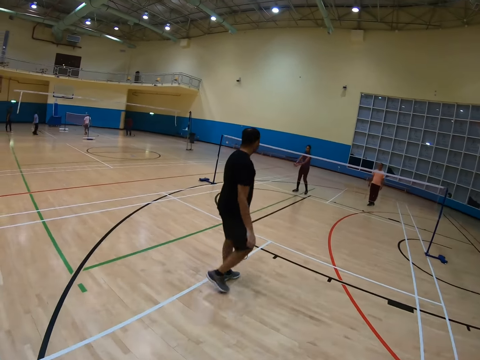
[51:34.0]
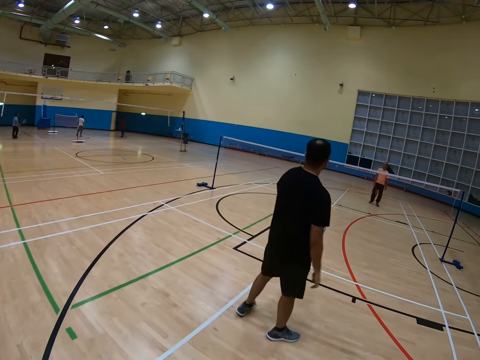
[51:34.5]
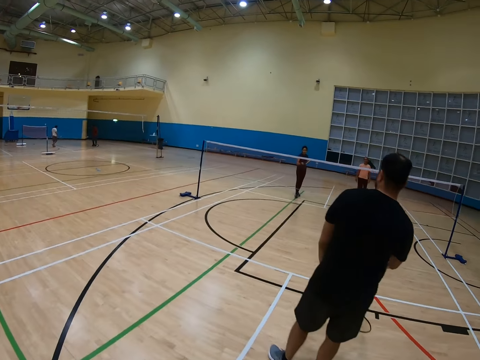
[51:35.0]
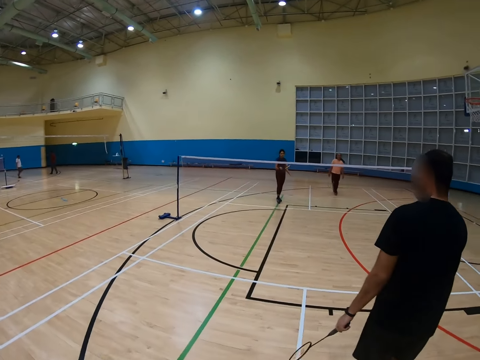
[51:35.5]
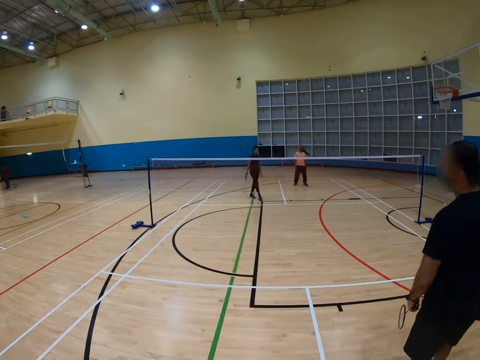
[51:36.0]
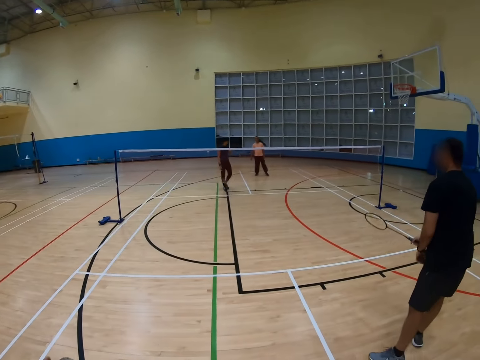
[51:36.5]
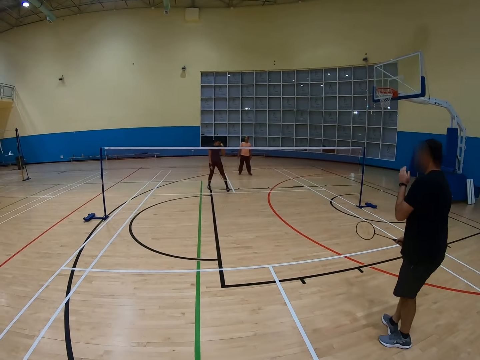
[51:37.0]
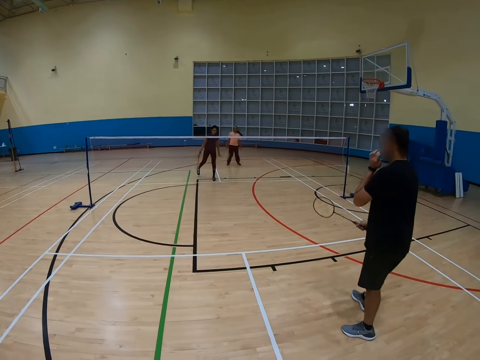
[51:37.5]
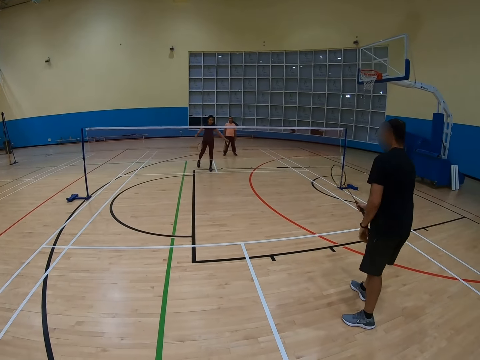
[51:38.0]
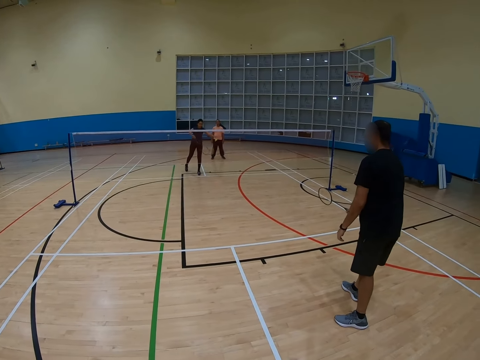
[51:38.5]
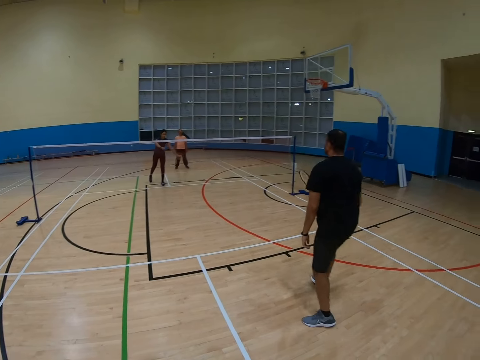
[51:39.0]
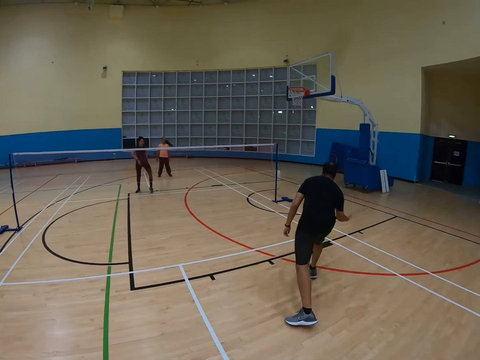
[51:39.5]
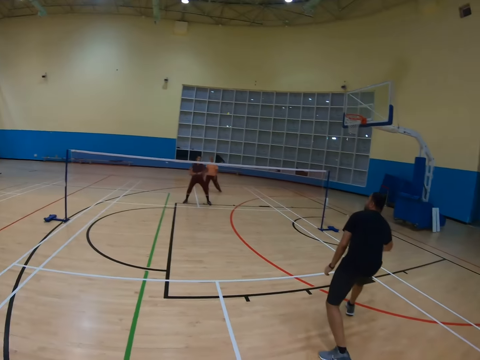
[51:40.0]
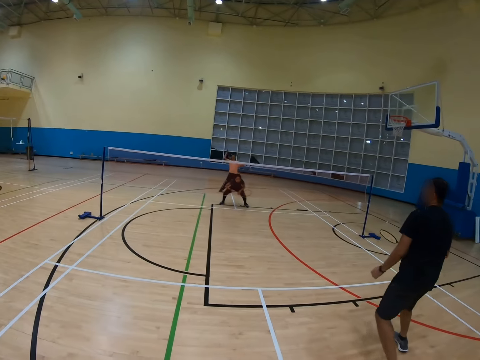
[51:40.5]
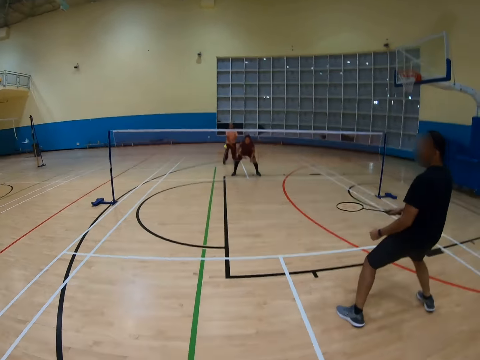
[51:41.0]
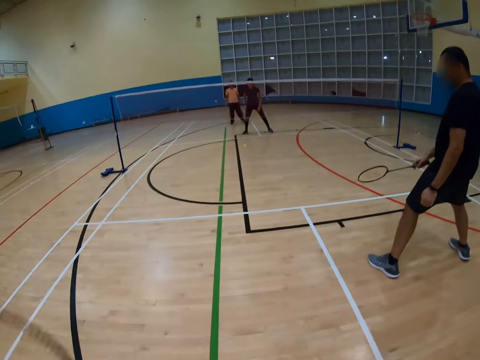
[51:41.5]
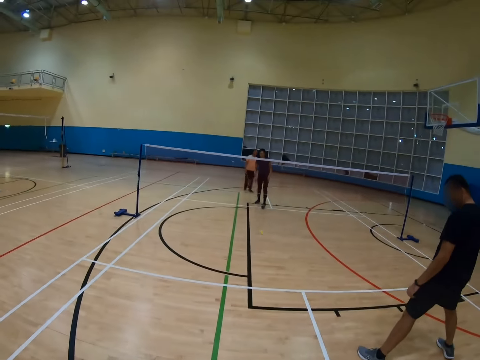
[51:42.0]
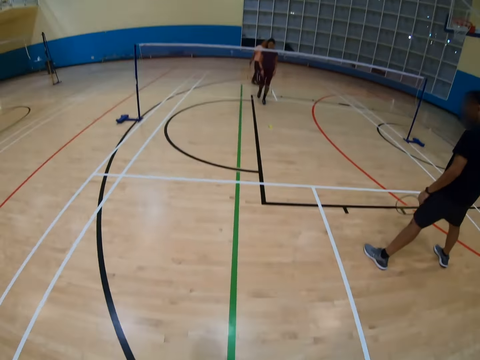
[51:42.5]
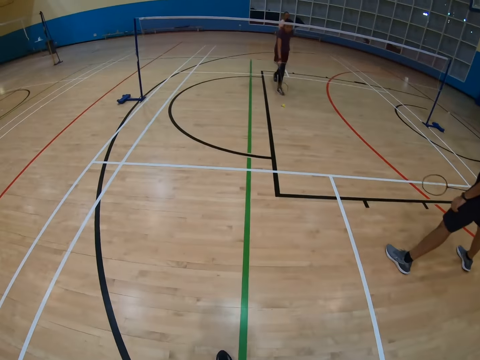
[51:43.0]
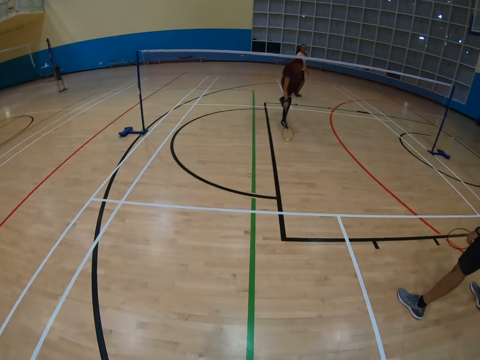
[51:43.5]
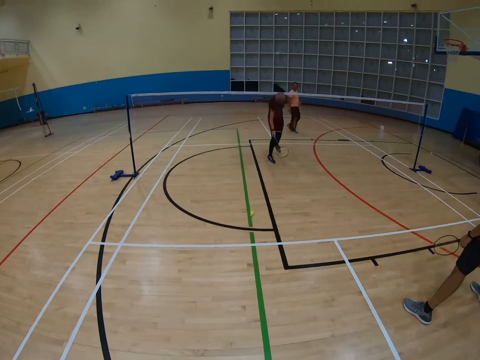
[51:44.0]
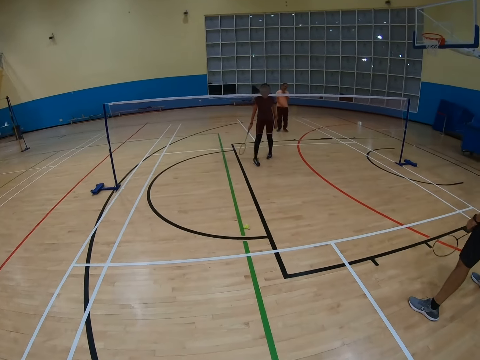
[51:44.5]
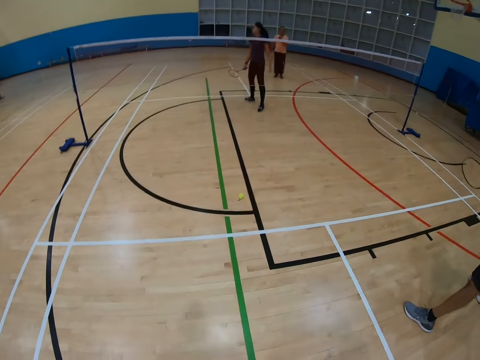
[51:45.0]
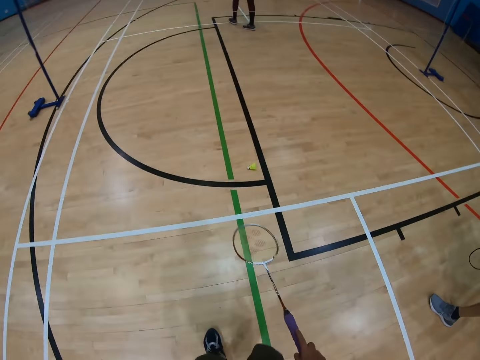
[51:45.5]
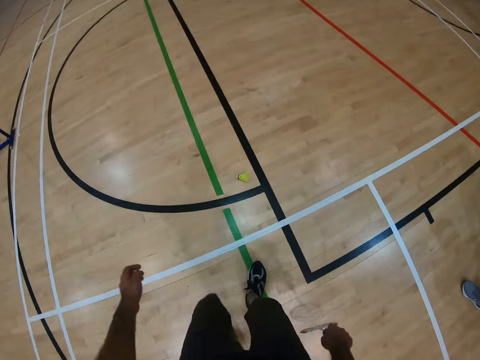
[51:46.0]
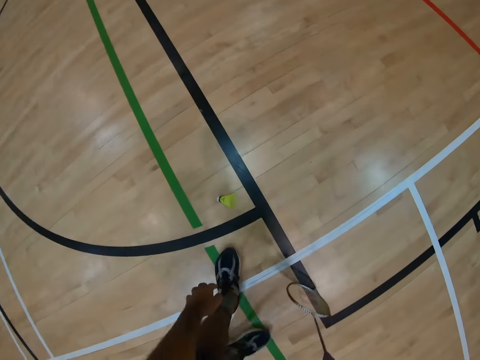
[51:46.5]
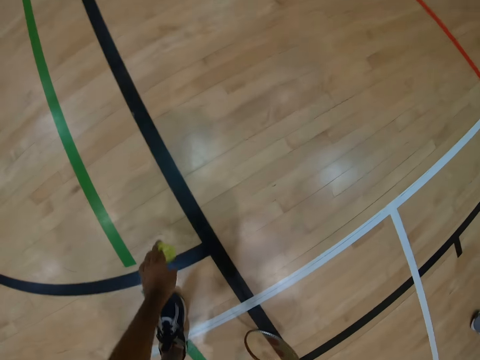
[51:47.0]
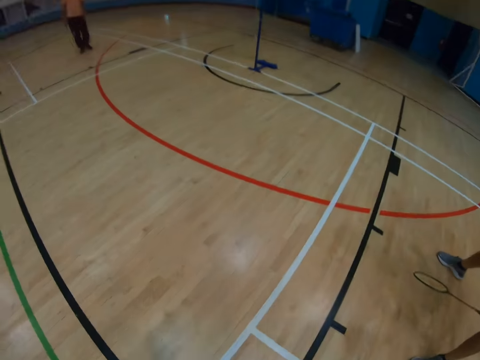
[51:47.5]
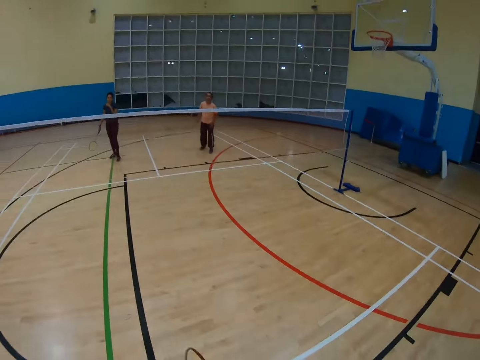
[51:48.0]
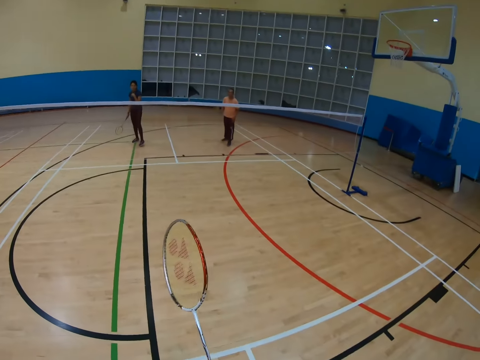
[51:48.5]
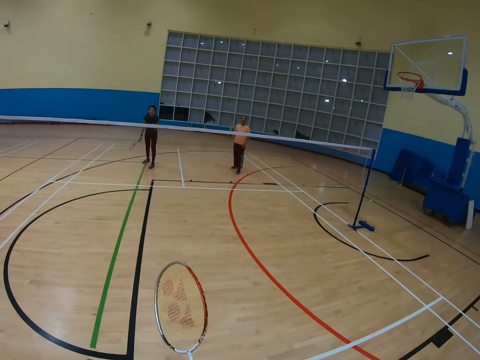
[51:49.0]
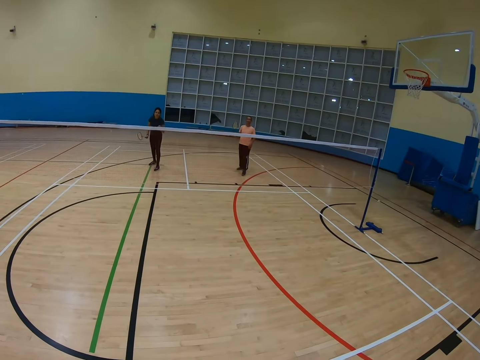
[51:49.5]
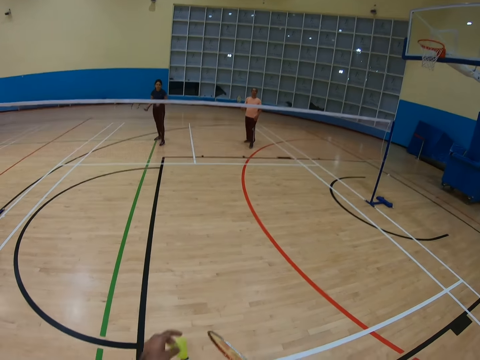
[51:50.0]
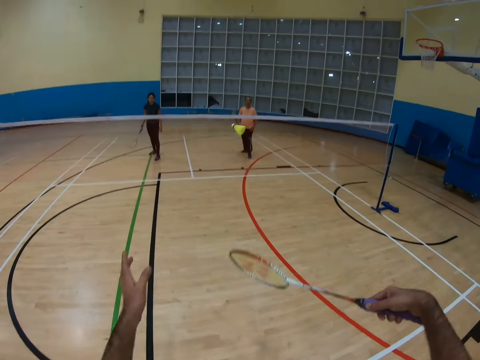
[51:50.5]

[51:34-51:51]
A man holds a racket. The camera wearer walks around. A person touches their face. Another man hits a shuttlecock with a racket. The first man hits the shuttlecock with the racket. A third man hits the shuttlecock with the racket. The second man hits the shuttlecock with the racket. The camera wearer walks around, bends down, turns around and holds the racket.

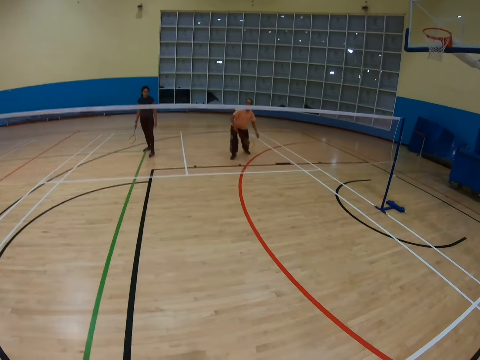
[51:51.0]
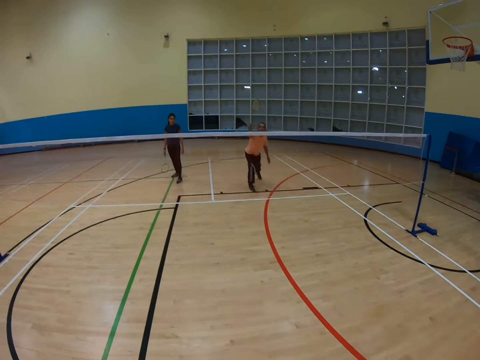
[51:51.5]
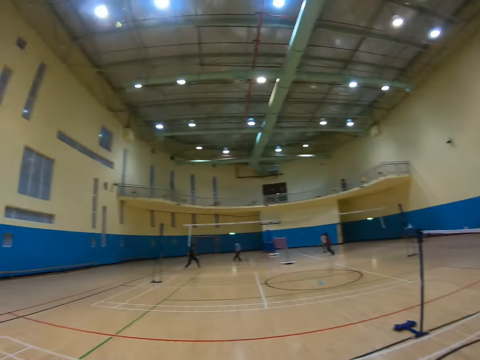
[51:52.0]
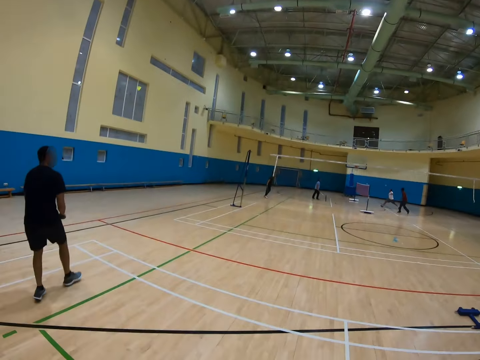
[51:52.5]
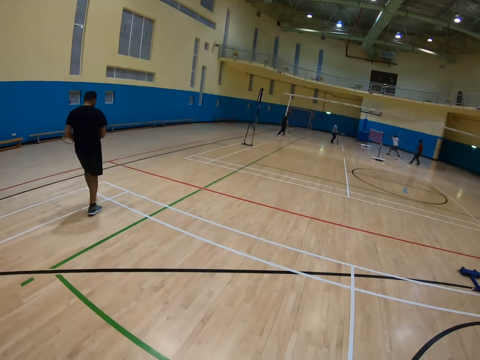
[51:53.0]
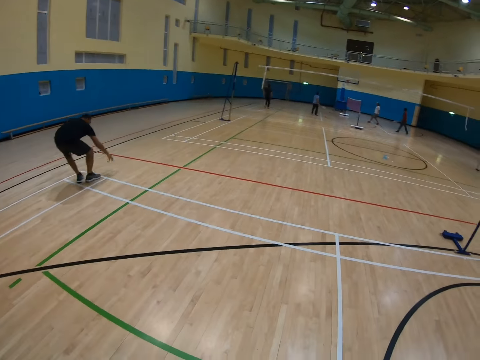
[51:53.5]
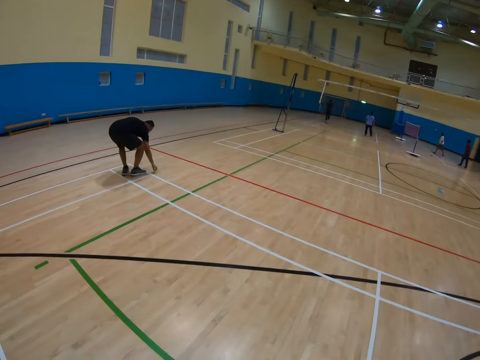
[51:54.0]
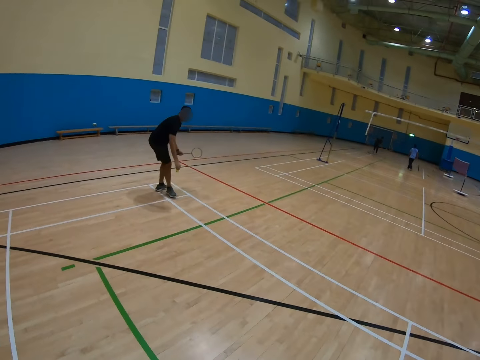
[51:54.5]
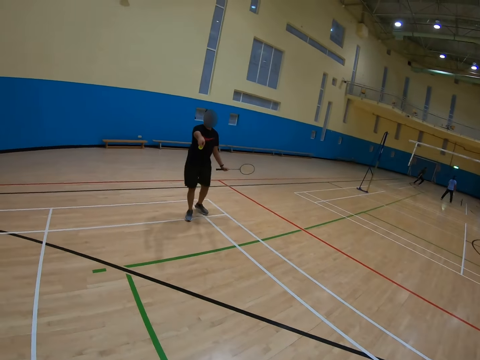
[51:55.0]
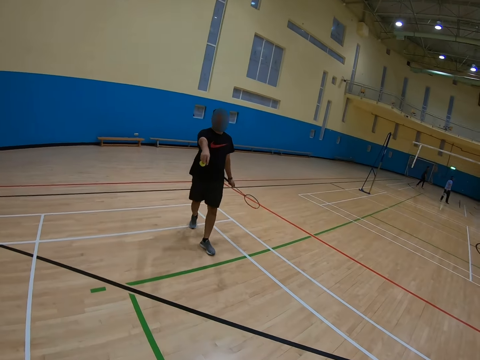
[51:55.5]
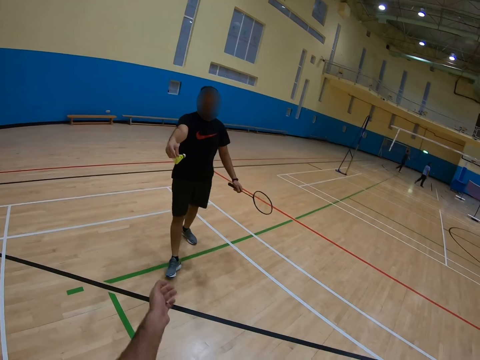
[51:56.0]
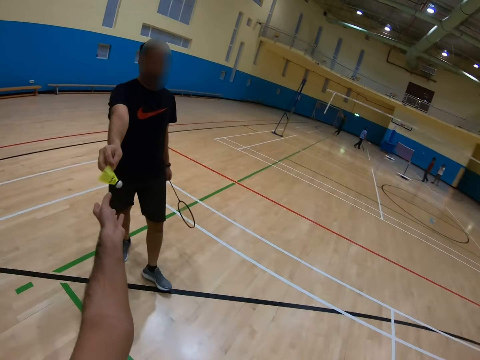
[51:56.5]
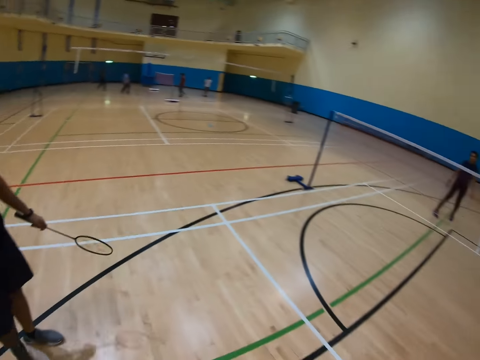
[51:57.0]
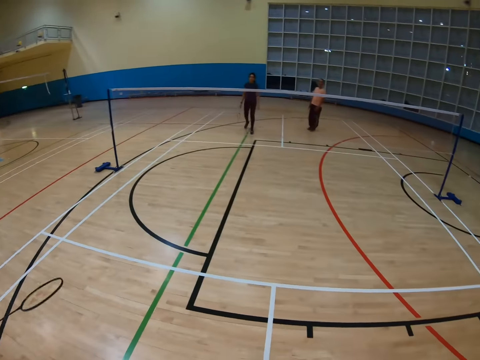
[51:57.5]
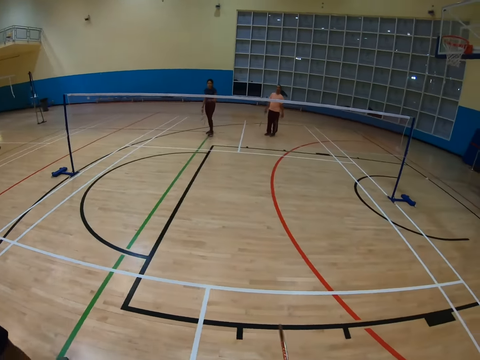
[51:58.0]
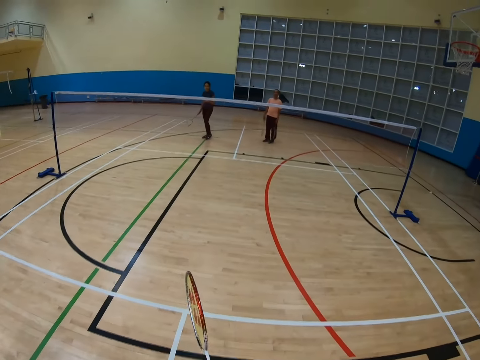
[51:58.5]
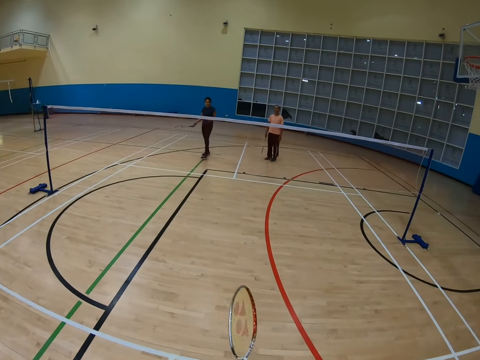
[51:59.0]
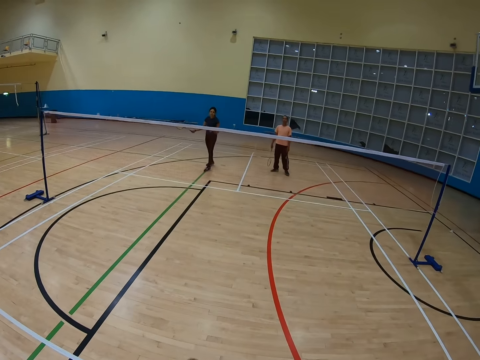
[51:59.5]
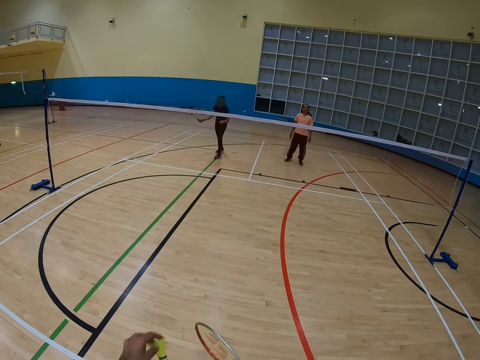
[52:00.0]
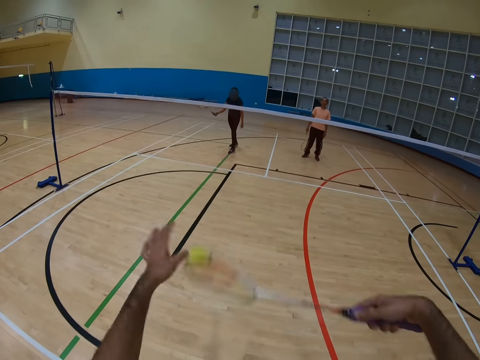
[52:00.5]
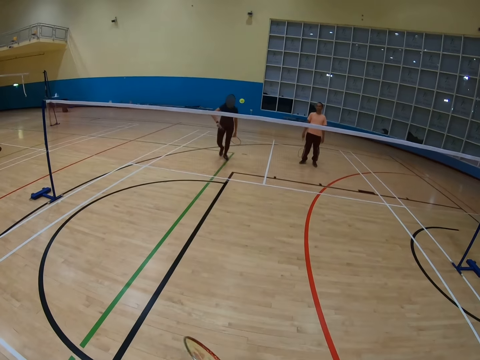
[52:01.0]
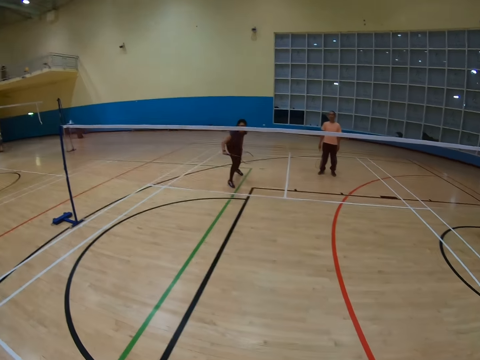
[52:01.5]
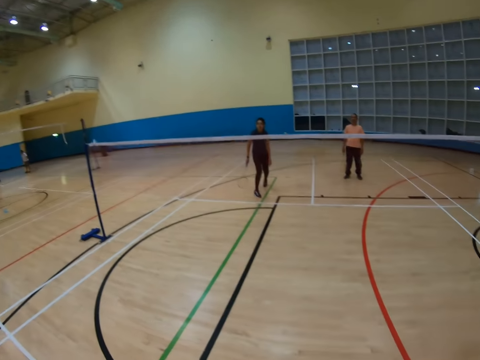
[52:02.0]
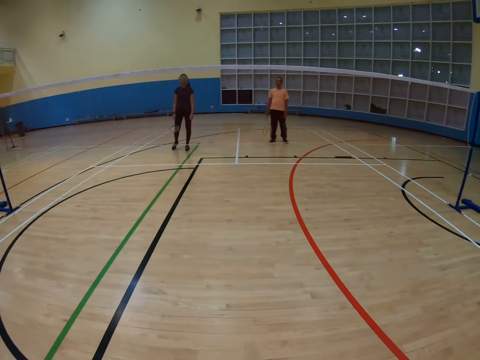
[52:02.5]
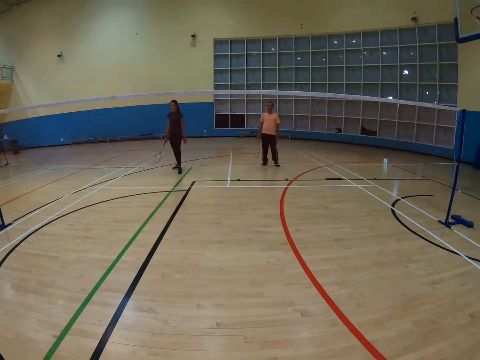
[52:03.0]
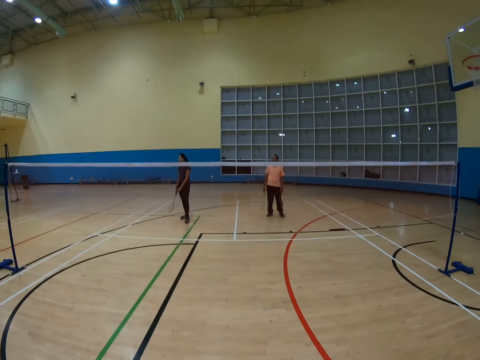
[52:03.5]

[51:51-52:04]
The camera wearer turns around. A man walks around, bends down, picks up a shuttlecock on the floor, walks around and picks up the shuttlecock. The camera wearer turns around, holds a racket and hits the shuttlecock with the racket. A person kicks the shuttle. Another man hits the shuttlecock with the racket.
